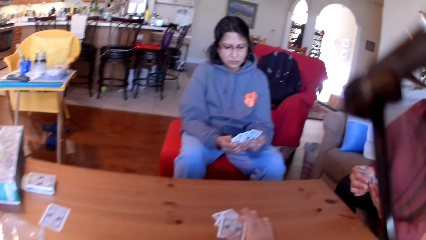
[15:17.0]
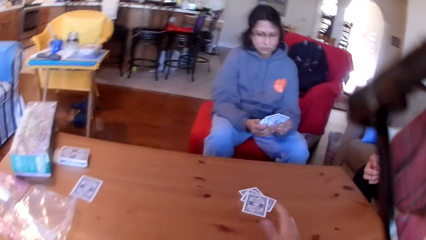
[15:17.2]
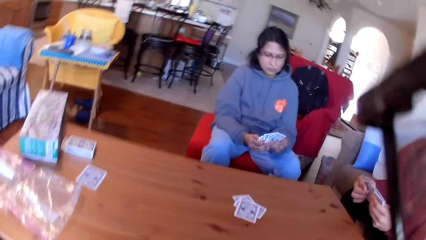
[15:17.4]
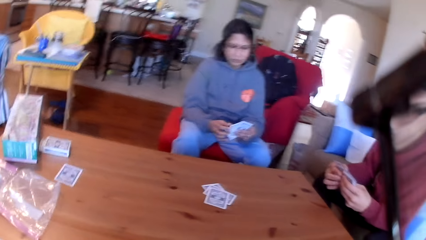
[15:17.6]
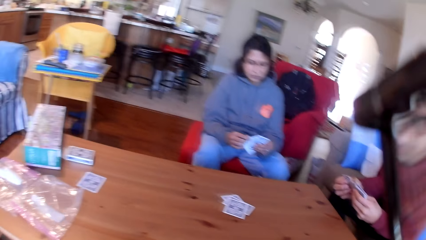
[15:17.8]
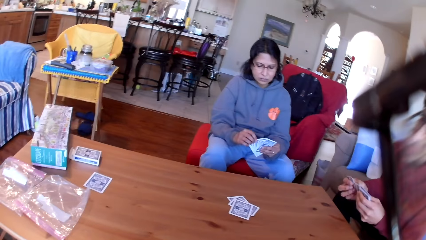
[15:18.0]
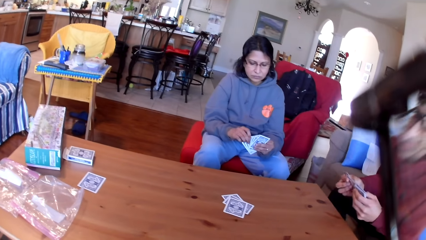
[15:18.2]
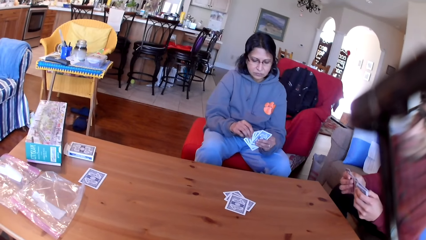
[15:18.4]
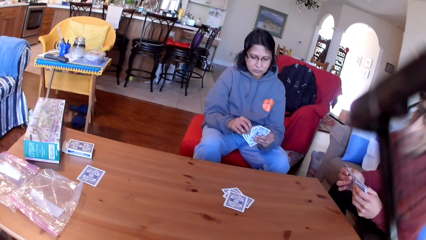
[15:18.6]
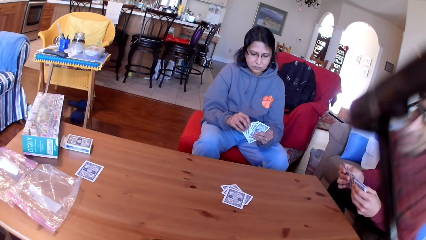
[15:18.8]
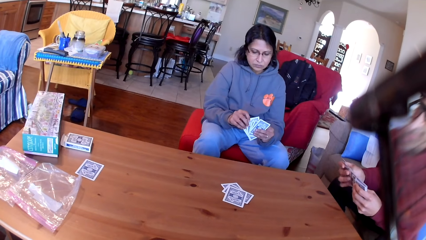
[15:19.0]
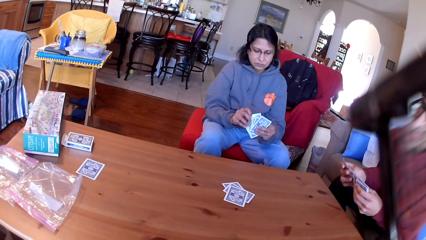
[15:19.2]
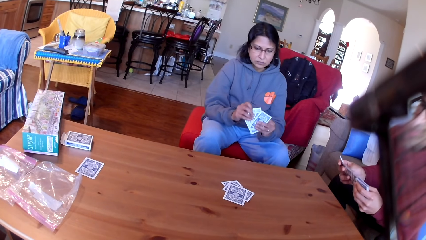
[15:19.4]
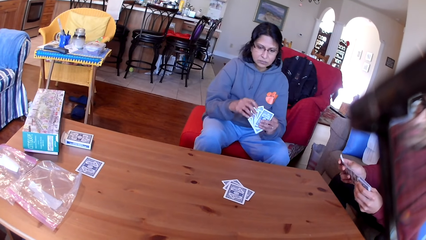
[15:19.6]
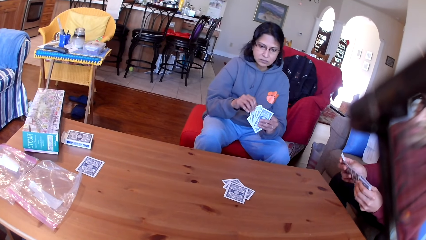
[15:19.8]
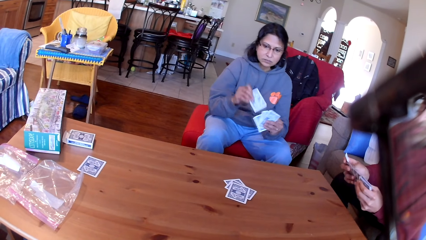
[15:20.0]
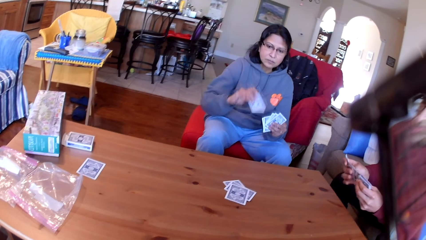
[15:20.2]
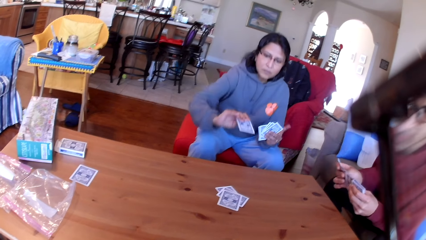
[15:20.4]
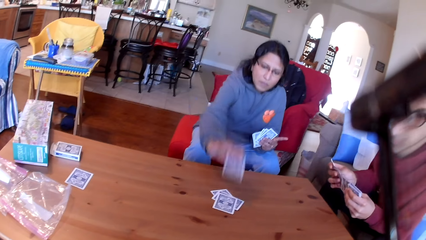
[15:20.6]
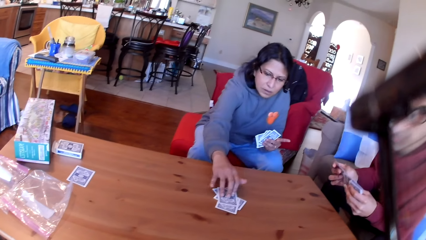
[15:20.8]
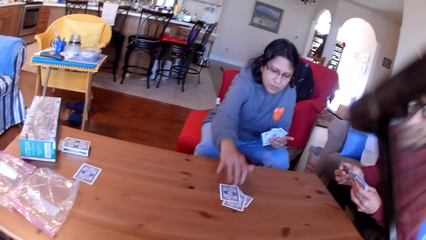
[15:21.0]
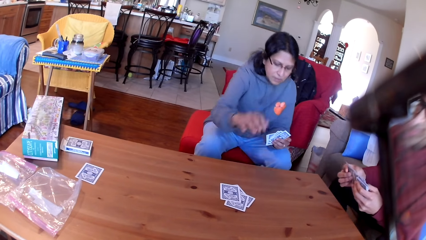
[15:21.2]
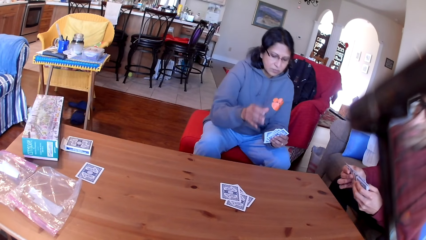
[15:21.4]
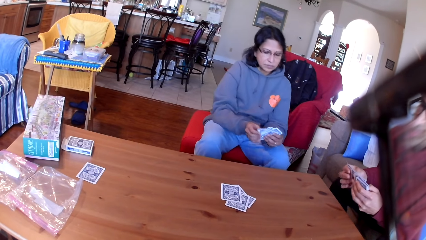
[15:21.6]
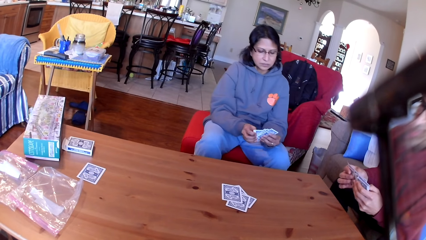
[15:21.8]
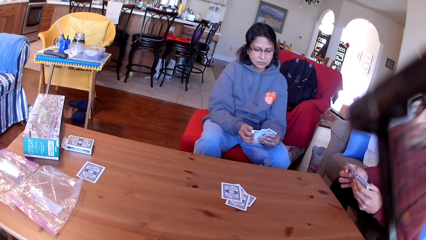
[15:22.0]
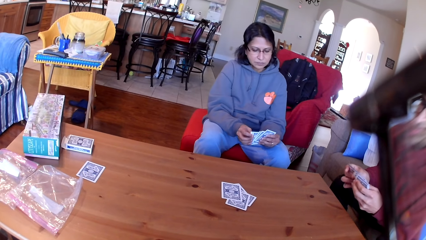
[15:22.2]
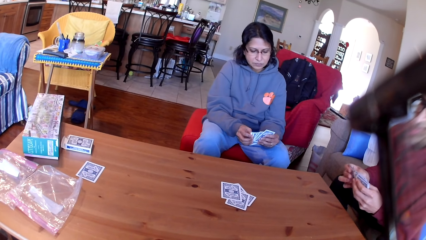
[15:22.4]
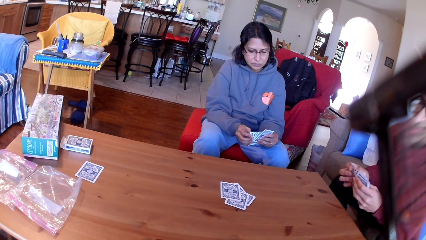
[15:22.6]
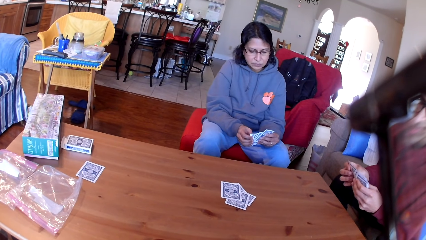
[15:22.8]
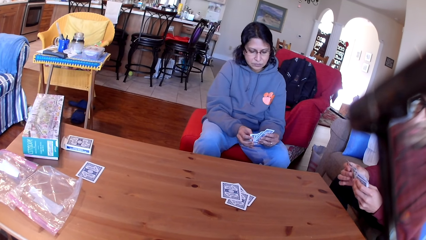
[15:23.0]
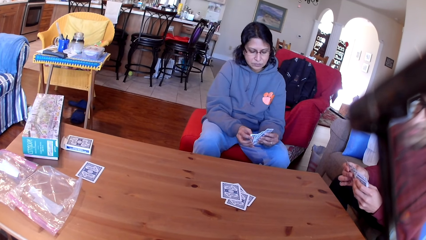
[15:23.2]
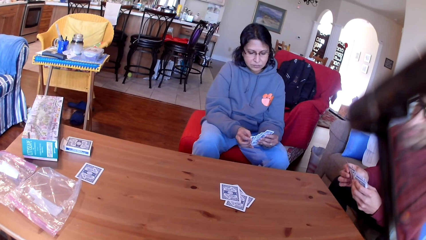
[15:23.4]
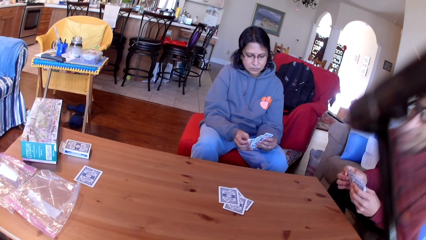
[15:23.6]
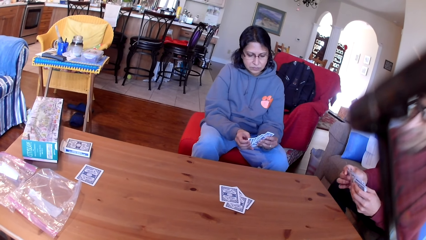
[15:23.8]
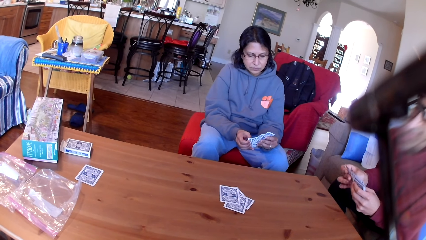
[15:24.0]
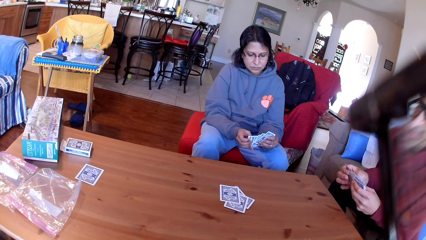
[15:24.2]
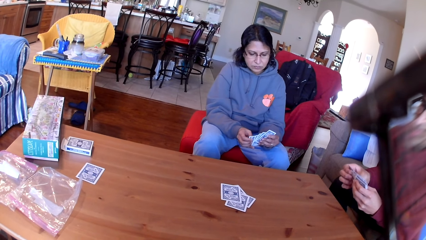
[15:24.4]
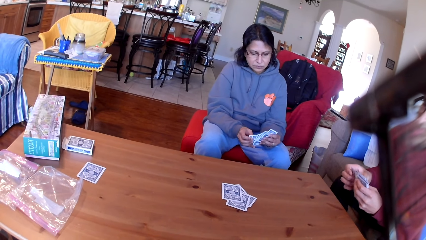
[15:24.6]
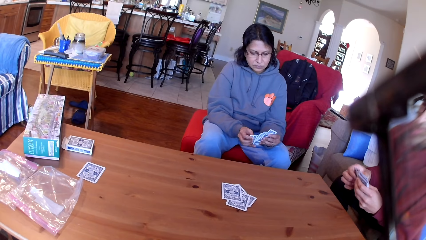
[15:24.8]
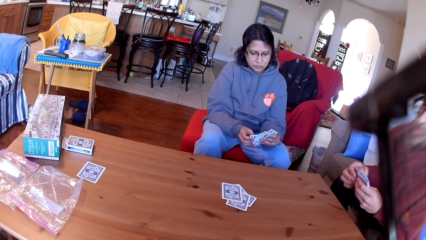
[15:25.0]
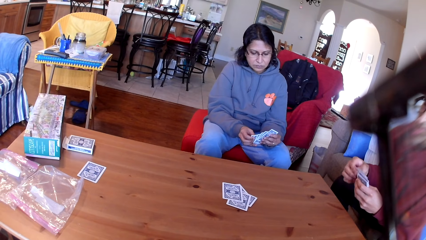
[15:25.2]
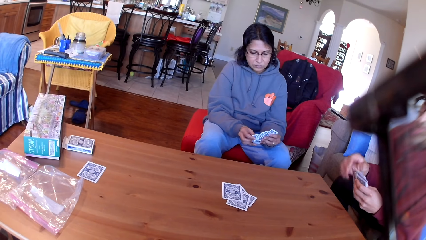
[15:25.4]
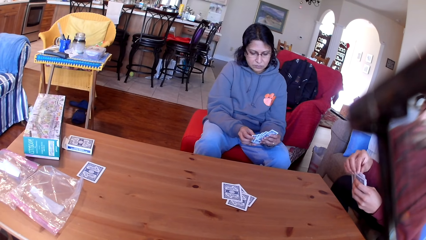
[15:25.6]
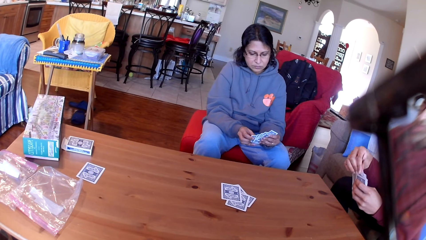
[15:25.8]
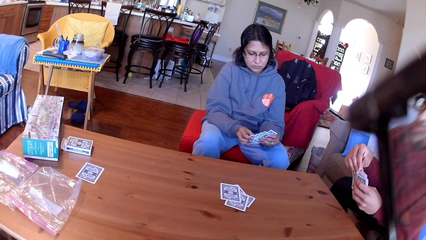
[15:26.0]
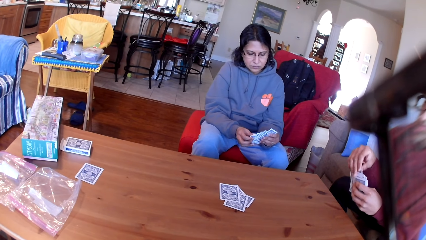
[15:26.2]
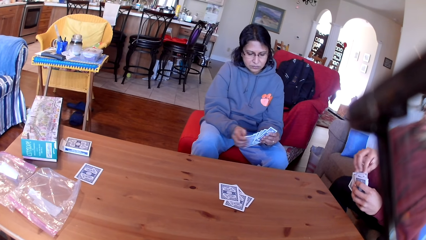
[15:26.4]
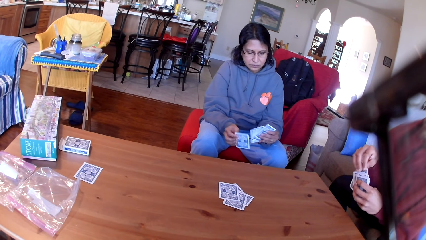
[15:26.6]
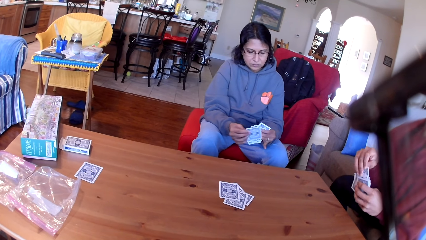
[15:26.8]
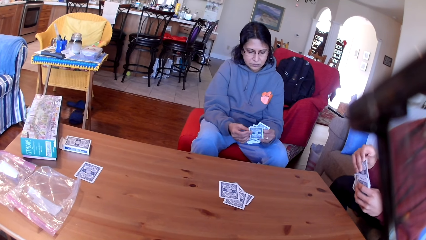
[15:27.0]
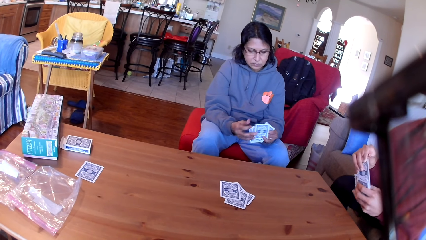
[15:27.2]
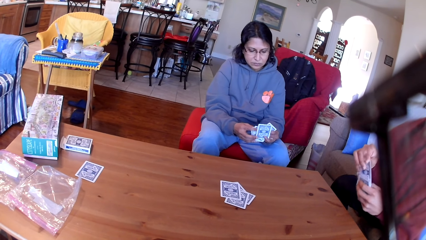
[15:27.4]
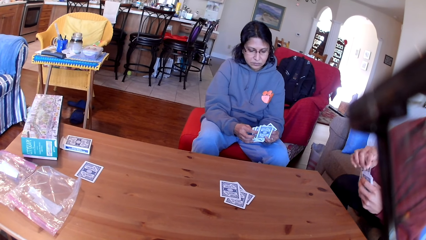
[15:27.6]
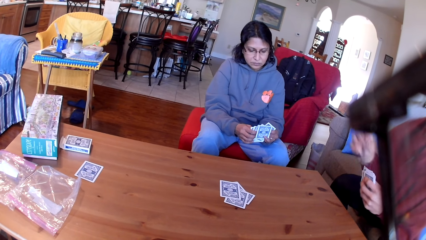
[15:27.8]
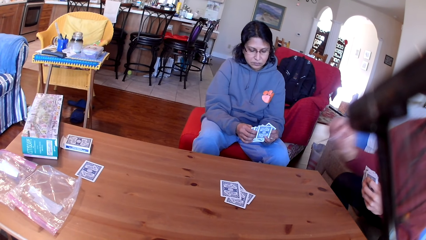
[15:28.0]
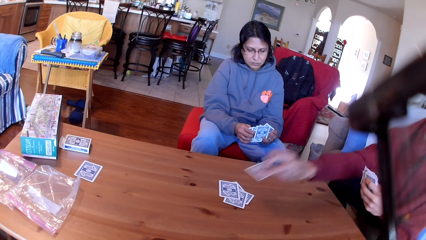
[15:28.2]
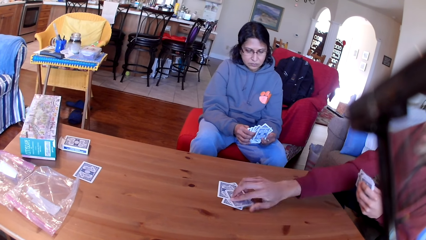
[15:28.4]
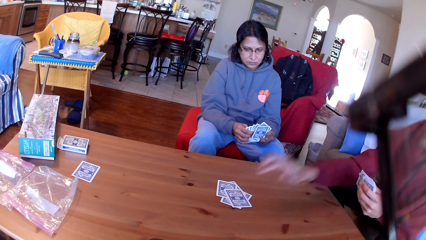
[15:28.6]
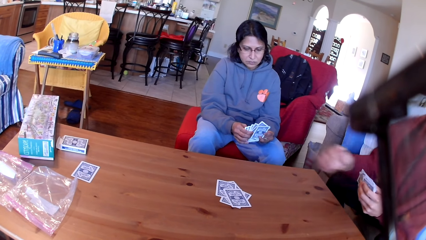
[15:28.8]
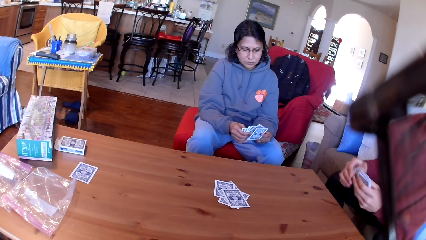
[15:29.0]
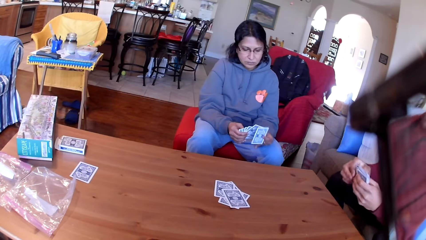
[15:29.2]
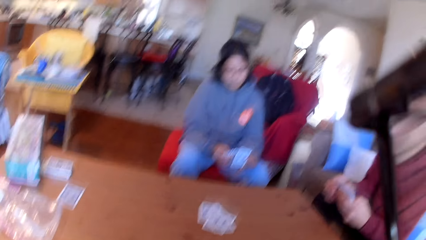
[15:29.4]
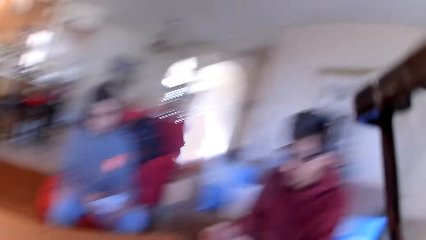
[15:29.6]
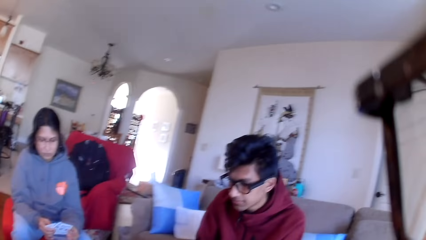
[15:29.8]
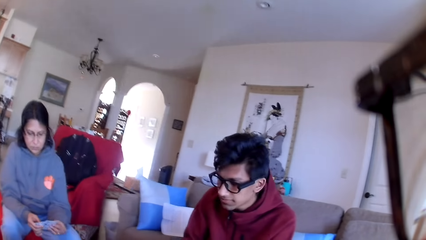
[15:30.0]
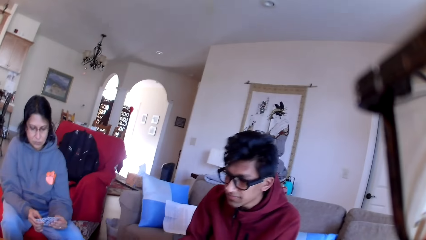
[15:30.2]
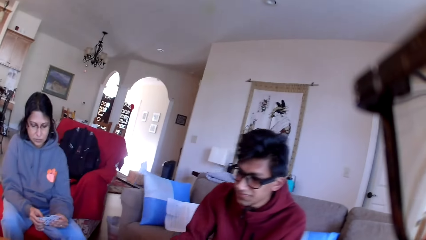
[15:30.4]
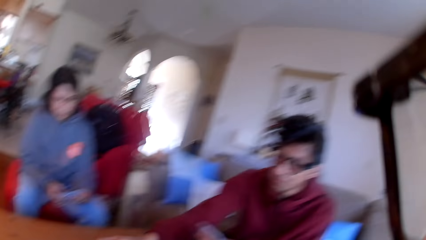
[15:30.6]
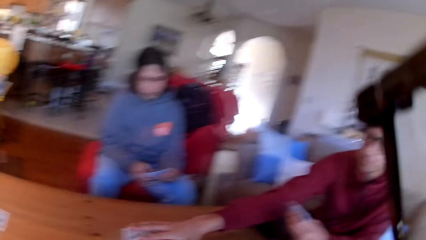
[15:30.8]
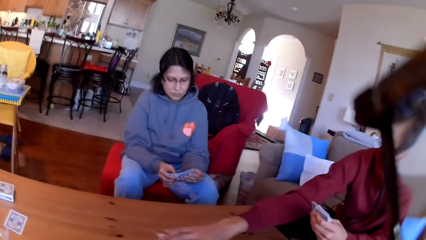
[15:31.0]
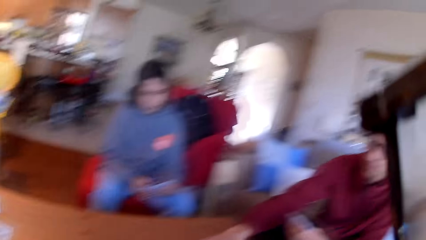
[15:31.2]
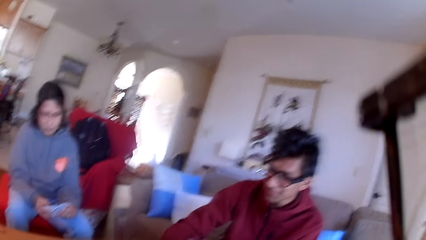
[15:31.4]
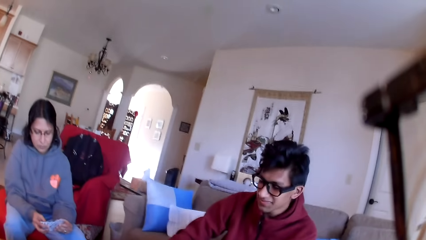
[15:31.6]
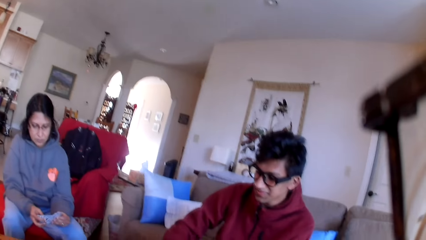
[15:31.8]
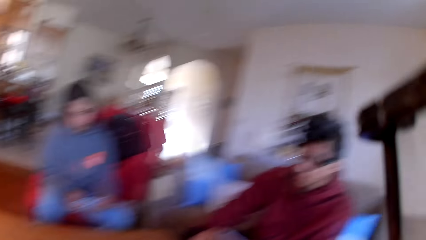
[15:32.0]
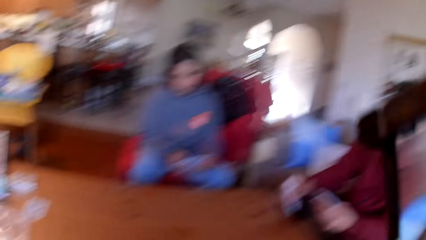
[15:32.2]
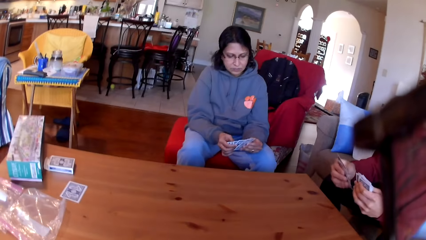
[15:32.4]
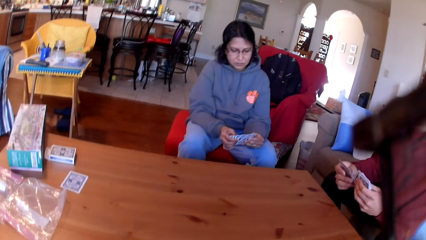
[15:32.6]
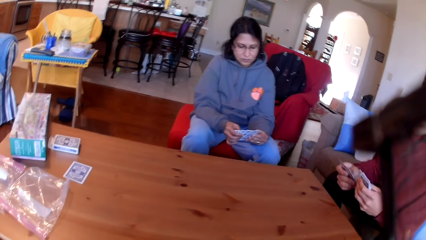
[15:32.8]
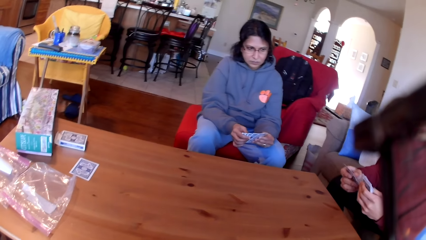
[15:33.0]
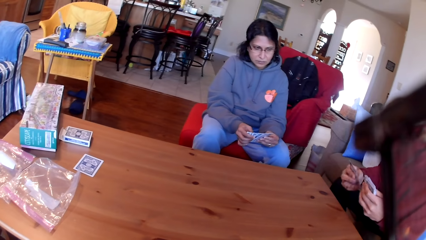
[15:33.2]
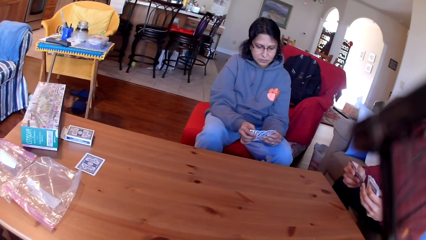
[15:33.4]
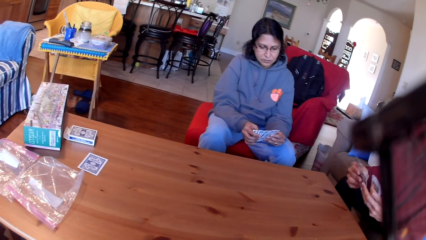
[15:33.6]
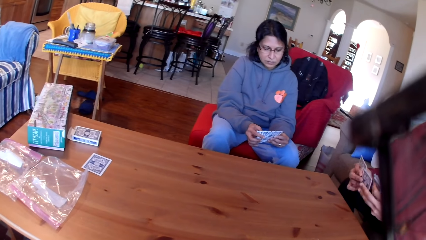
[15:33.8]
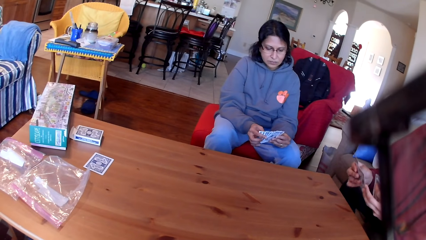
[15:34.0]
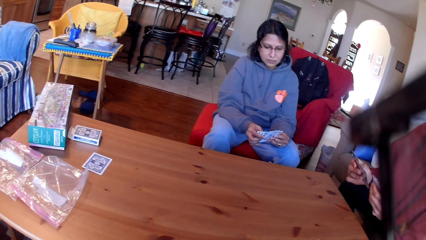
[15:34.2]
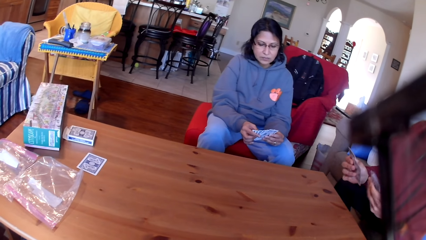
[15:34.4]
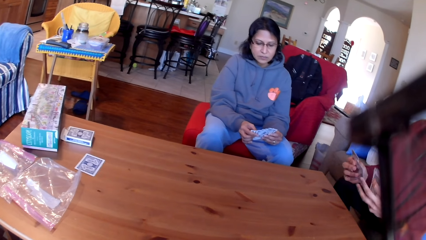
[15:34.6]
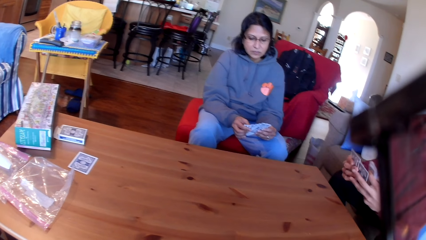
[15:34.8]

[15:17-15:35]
The camera wearer places a card on the table. A woman places the card on the table. A man moves the cards in his hands. The man places the card on the table. The woman moves the cards in her hands. The camera wearer looks around the house. The man picks up the cards from the table. The woman moves the cards in her hands.
